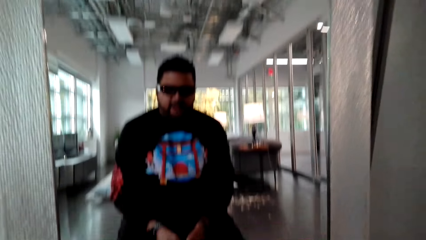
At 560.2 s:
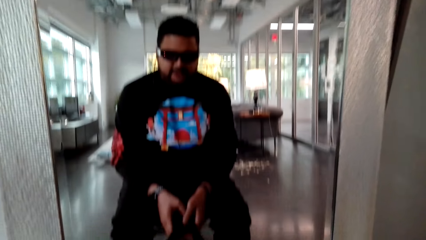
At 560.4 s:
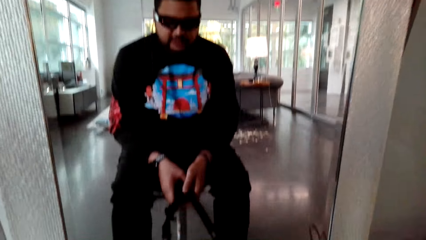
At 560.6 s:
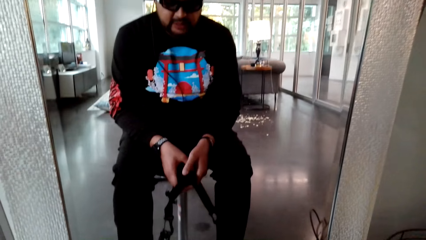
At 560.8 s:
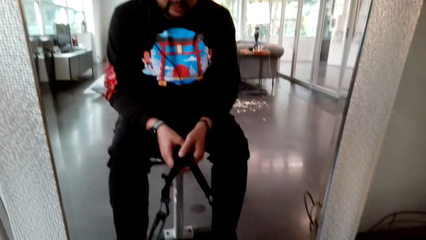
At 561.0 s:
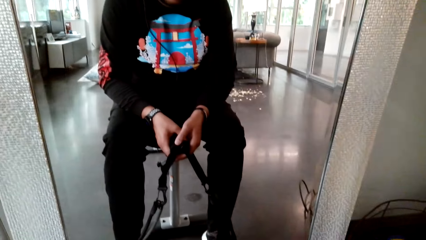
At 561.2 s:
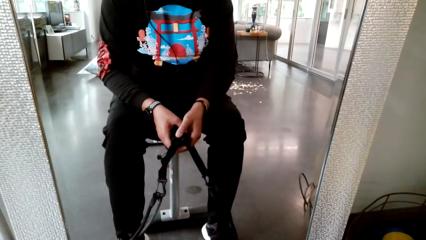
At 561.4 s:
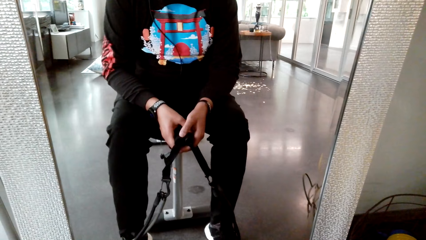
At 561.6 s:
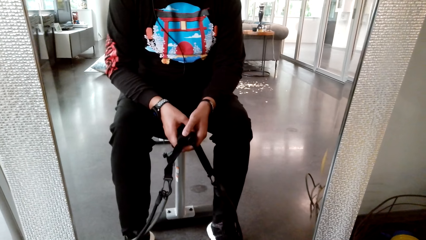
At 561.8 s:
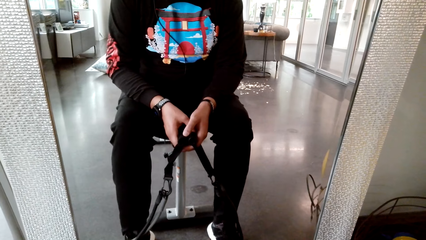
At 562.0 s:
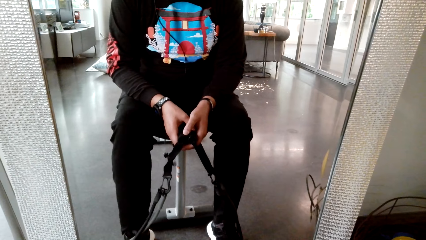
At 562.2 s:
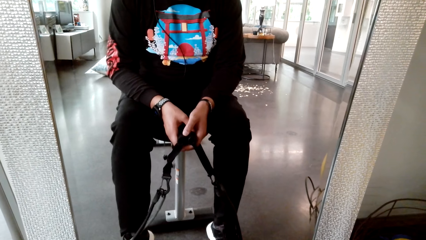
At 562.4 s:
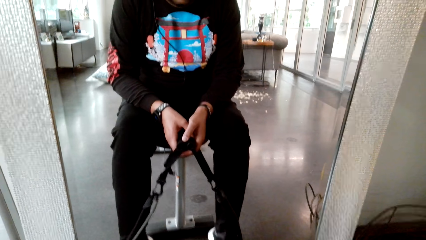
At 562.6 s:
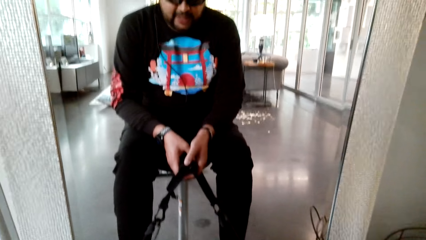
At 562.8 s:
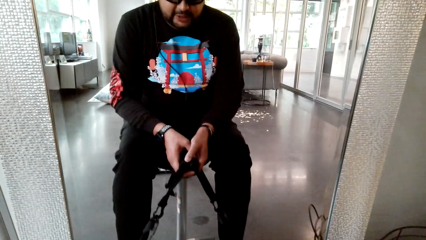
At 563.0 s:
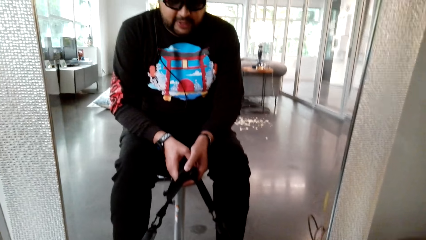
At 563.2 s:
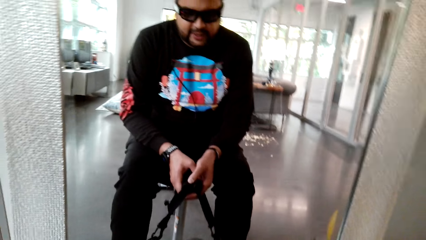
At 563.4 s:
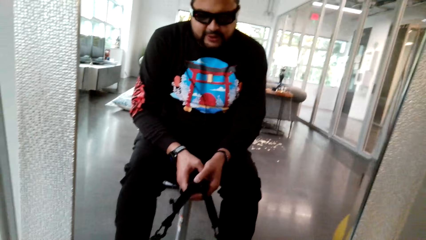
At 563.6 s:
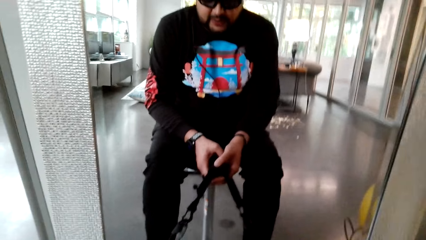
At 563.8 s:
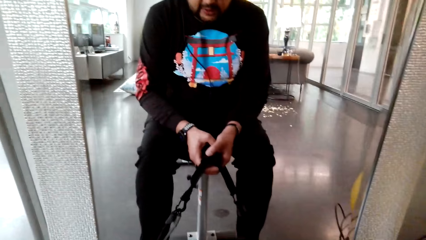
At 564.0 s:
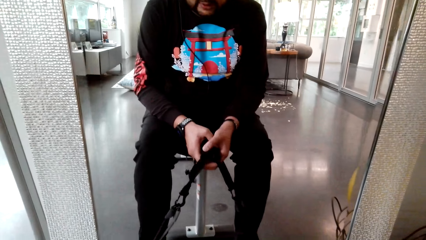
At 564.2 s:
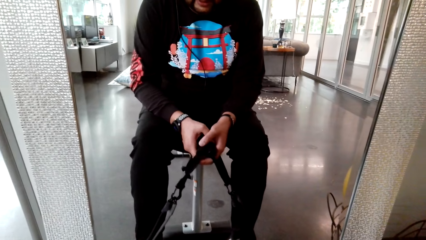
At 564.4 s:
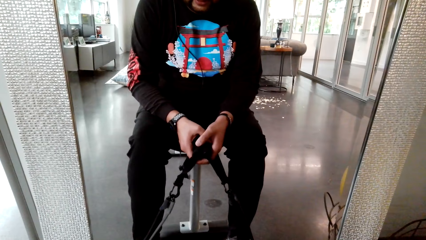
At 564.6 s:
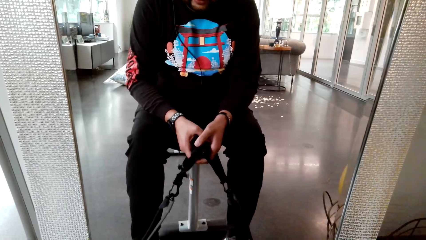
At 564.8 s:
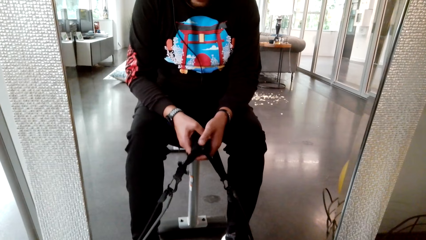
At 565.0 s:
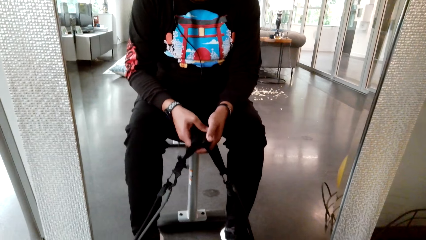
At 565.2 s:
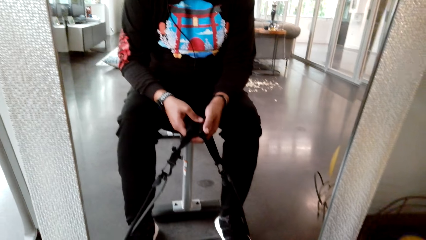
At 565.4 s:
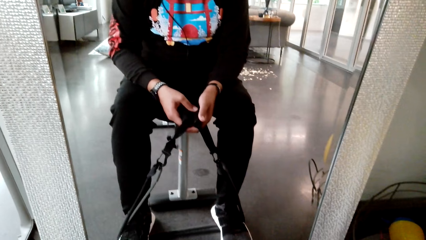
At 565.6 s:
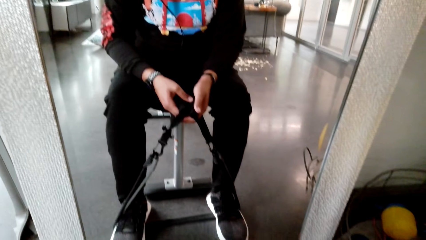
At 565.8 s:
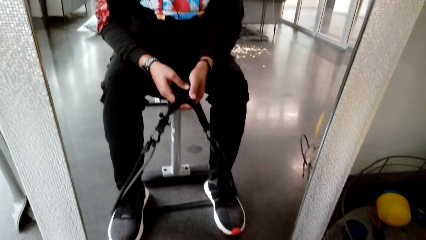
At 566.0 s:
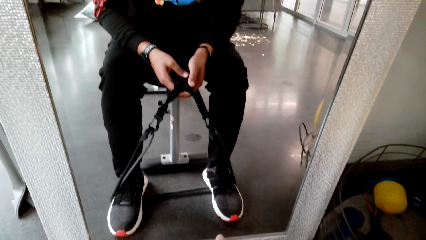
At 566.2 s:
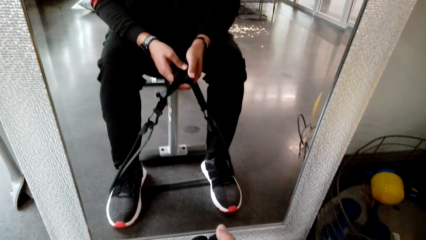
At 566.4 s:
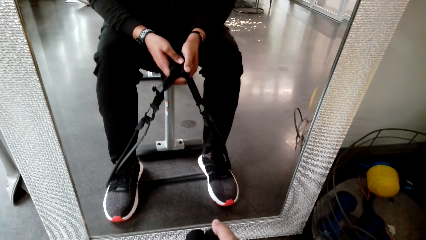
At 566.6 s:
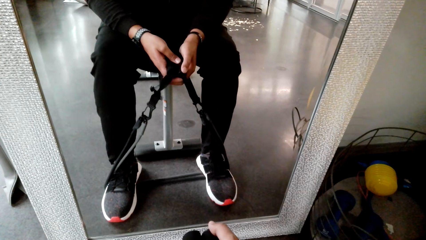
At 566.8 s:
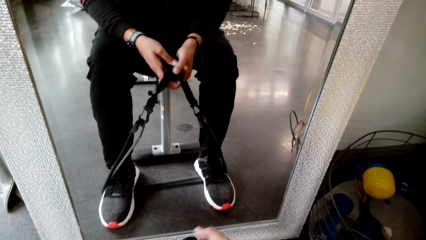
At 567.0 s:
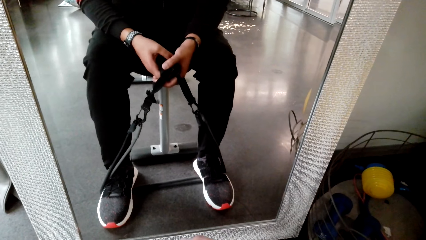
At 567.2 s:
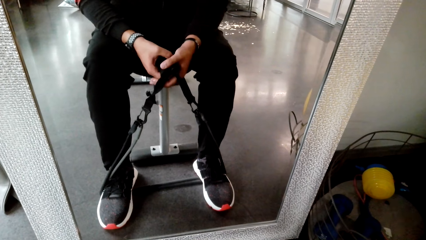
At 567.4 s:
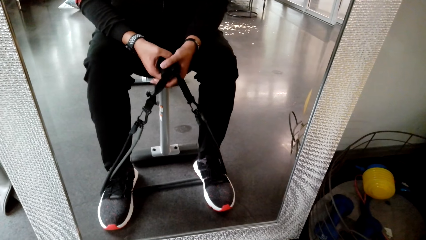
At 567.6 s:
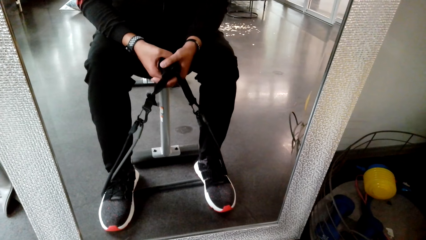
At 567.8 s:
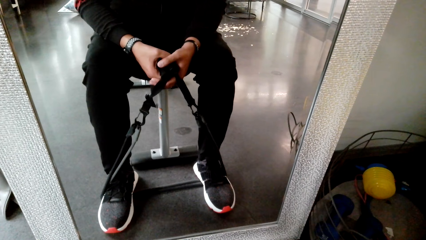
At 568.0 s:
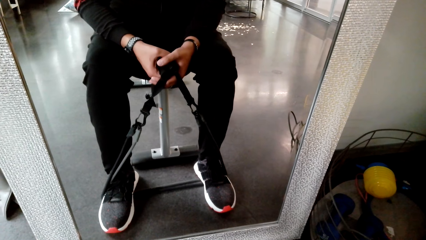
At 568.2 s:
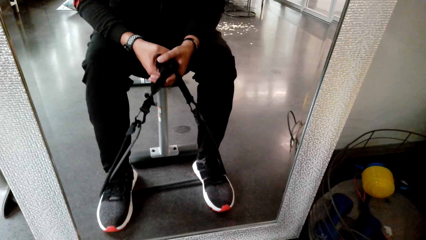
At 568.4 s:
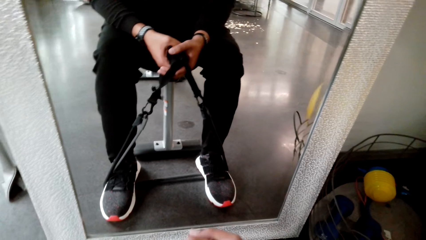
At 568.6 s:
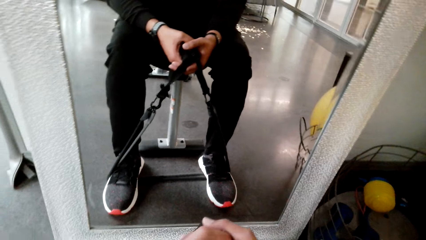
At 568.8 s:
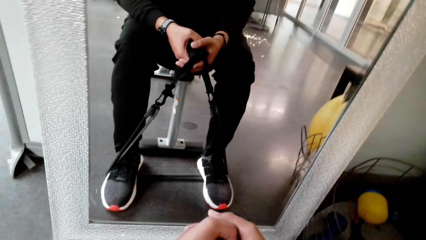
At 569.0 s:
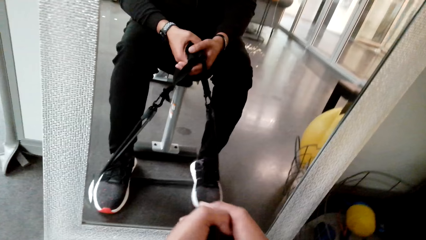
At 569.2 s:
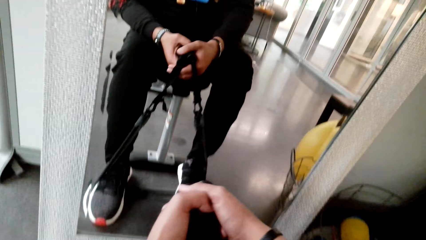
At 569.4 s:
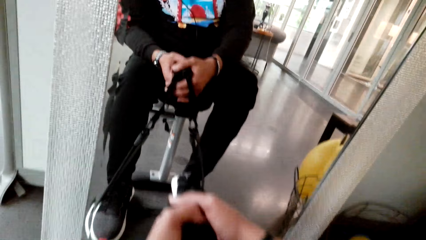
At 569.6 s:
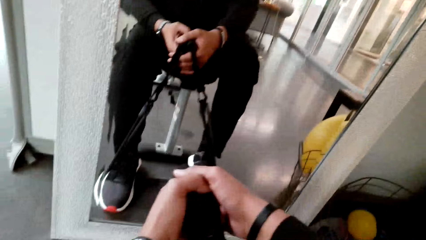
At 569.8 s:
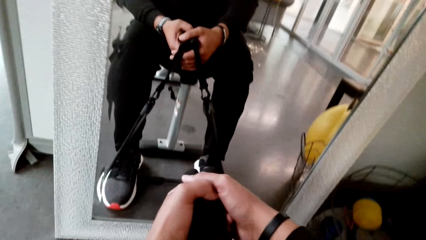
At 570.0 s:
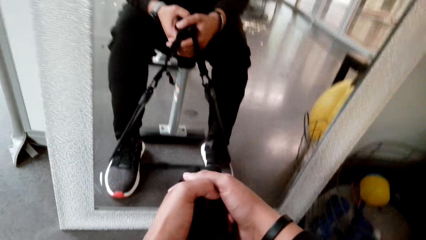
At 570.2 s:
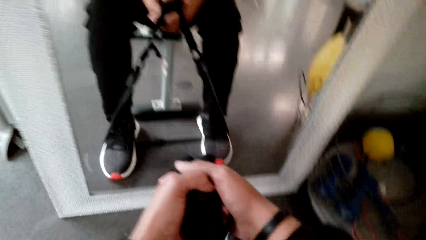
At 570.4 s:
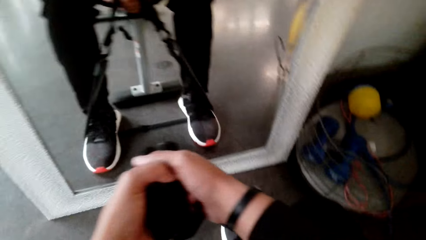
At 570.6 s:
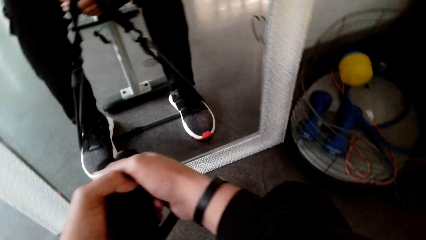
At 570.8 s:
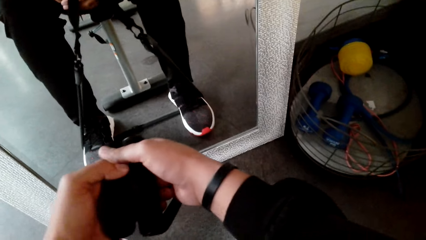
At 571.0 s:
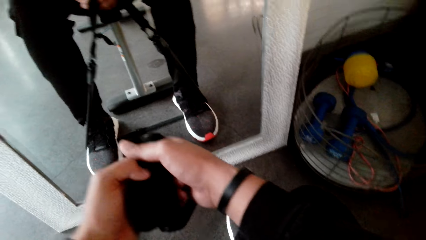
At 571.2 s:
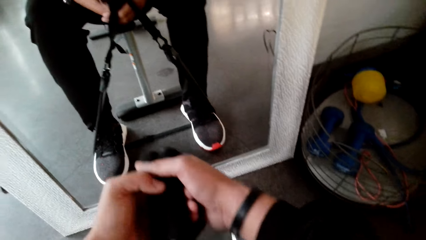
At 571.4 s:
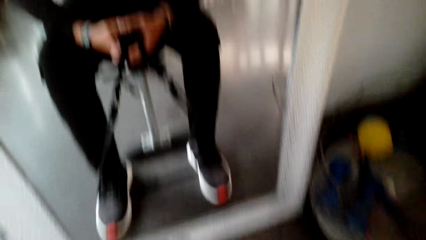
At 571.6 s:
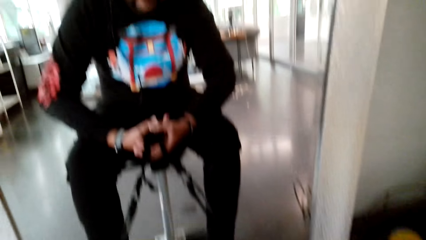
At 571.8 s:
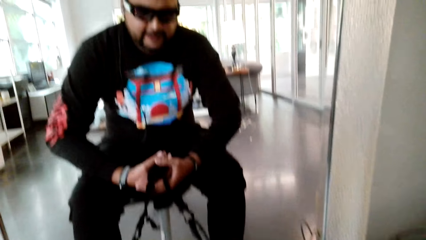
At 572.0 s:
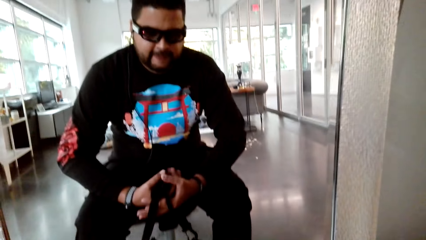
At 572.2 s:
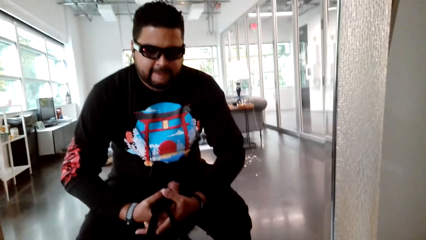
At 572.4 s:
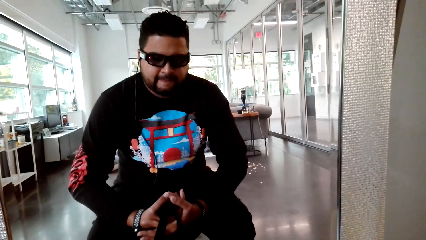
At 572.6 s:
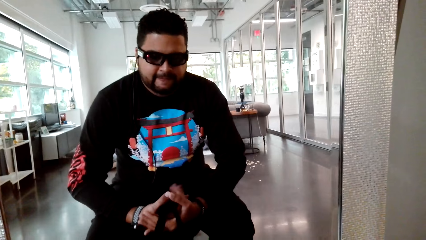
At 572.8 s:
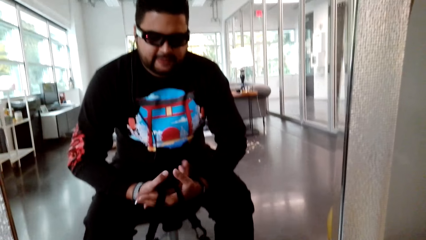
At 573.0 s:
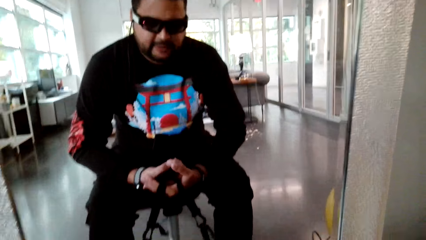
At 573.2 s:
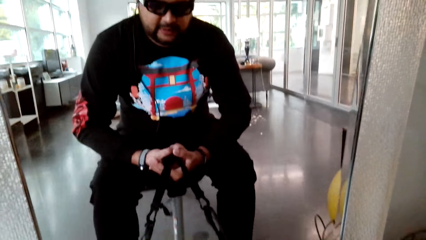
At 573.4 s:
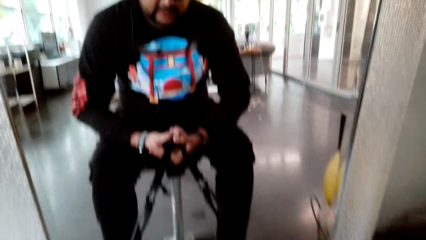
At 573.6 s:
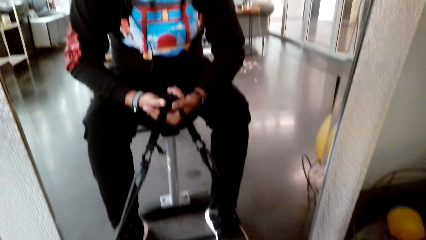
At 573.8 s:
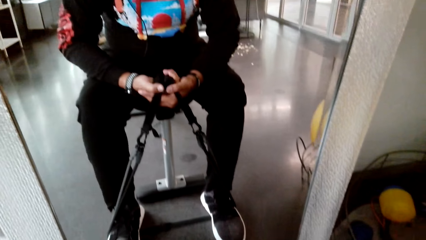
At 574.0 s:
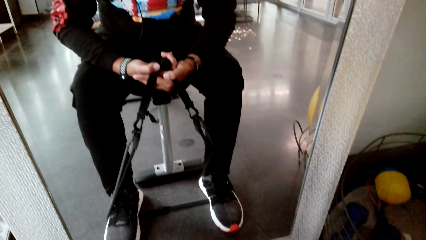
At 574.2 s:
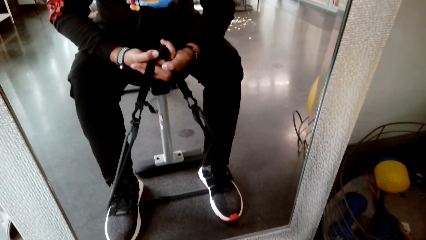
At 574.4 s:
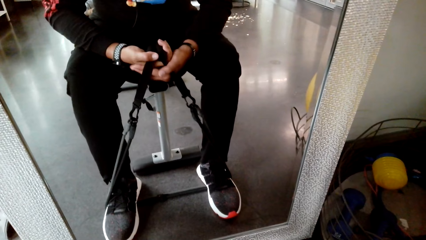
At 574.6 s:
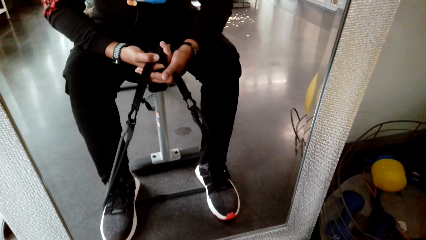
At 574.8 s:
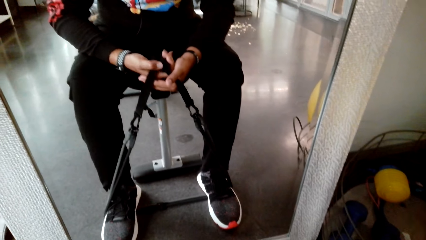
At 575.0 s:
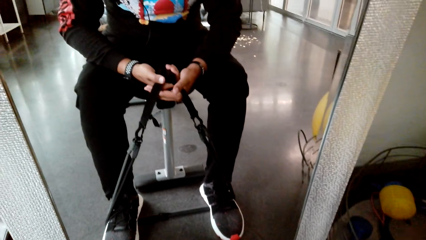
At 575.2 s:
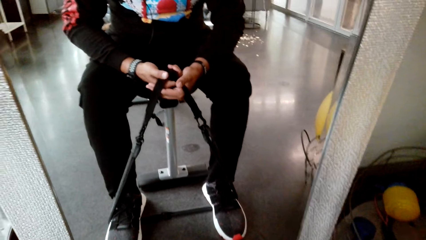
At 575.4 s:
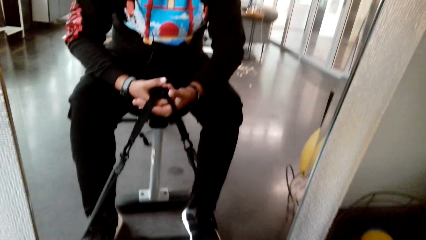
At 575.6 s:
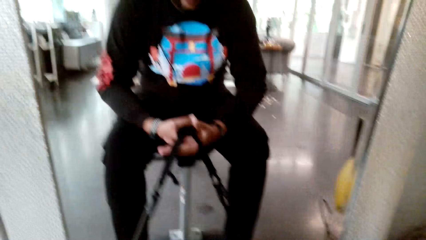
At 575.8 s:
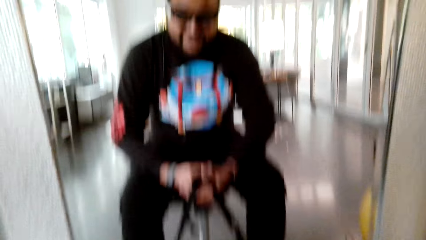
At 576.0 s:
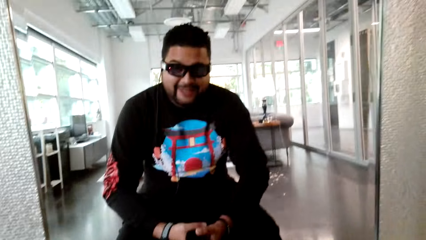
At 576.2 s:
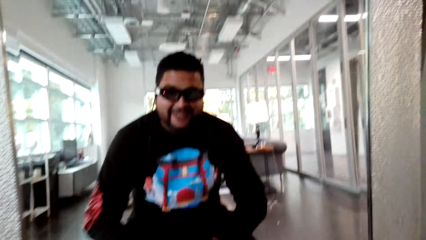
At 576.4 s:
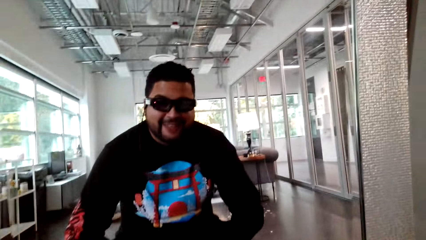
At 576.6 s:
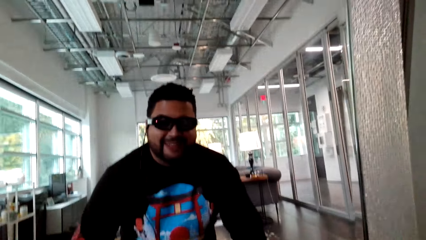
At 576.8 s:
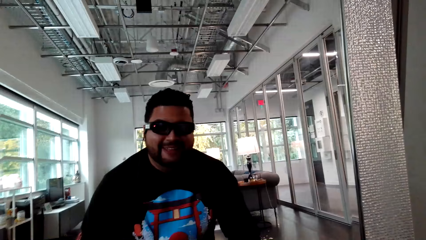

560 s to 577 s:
The camera wearer holds the rope. They move legs. They hold the rope.
